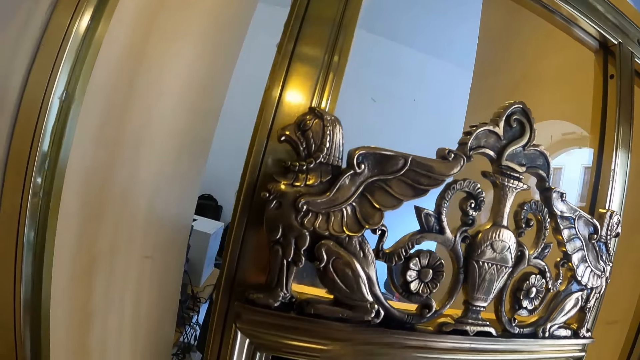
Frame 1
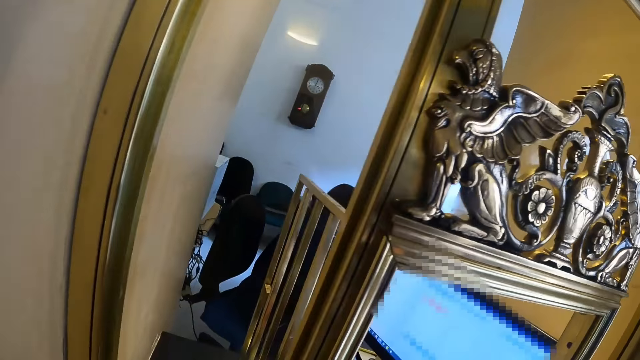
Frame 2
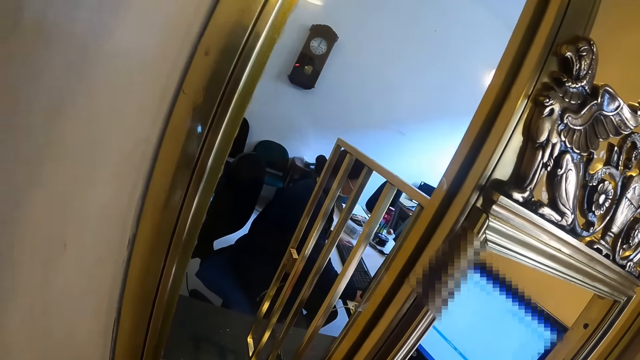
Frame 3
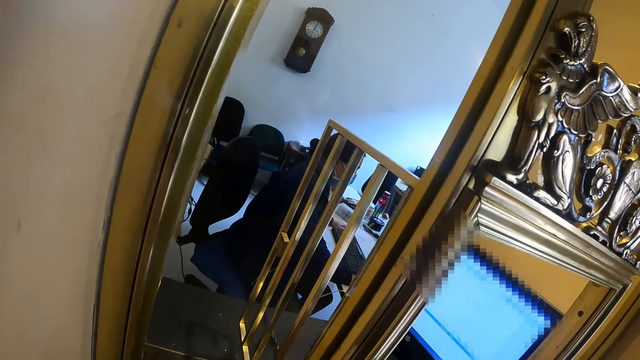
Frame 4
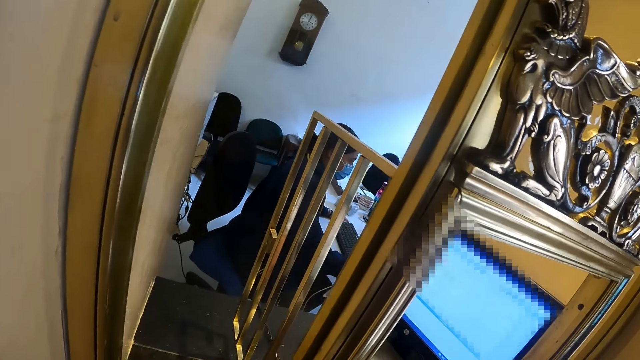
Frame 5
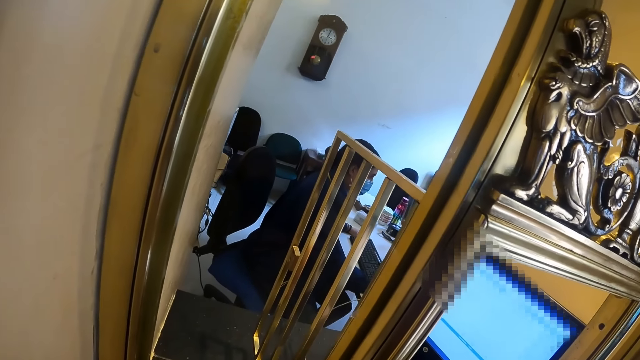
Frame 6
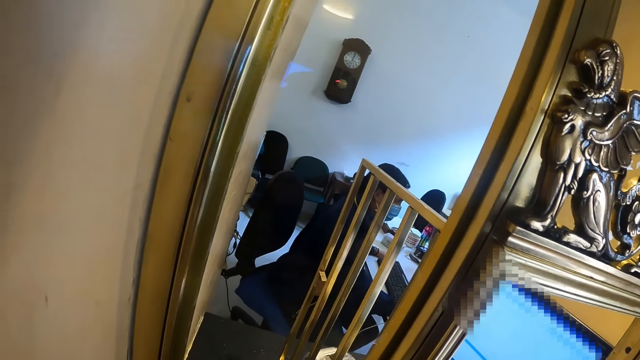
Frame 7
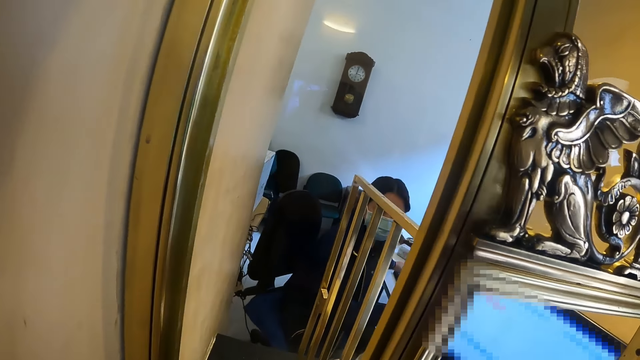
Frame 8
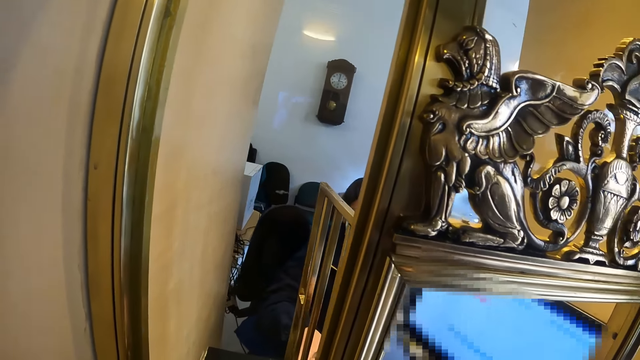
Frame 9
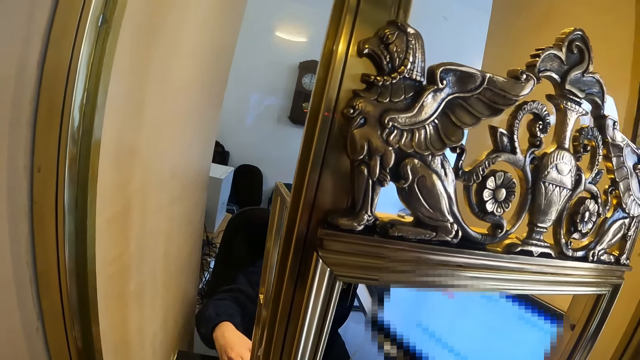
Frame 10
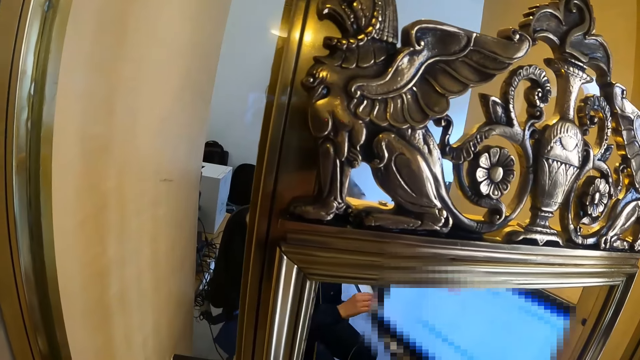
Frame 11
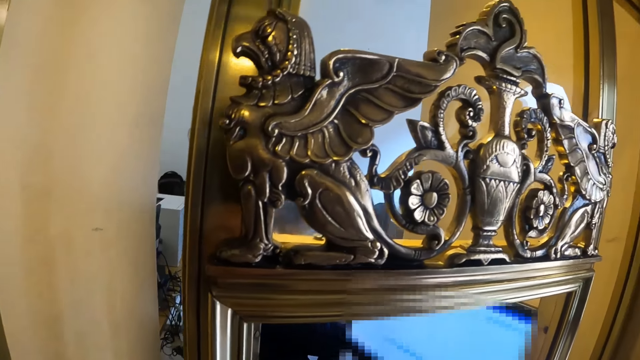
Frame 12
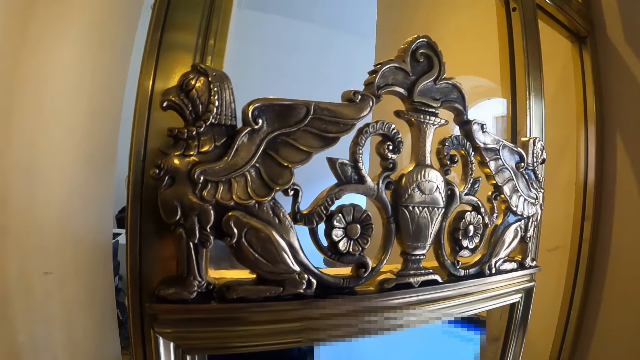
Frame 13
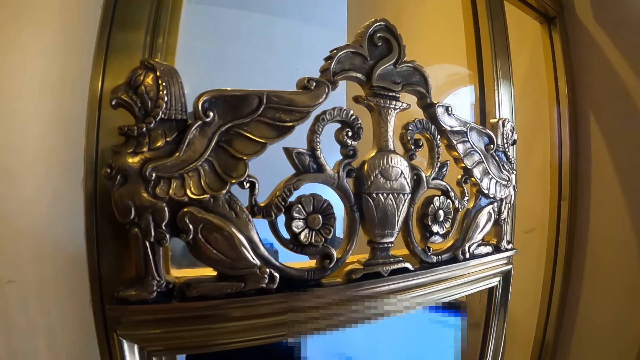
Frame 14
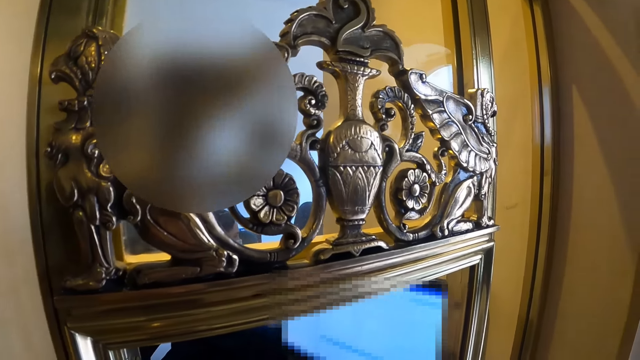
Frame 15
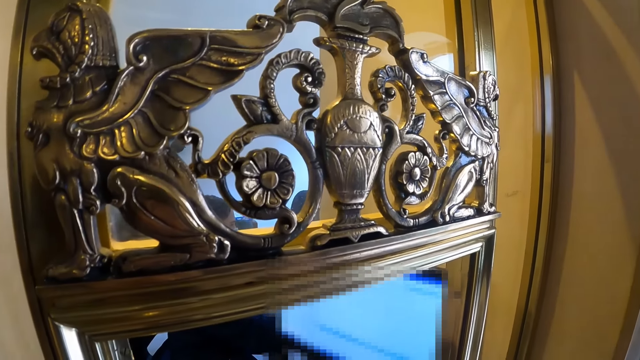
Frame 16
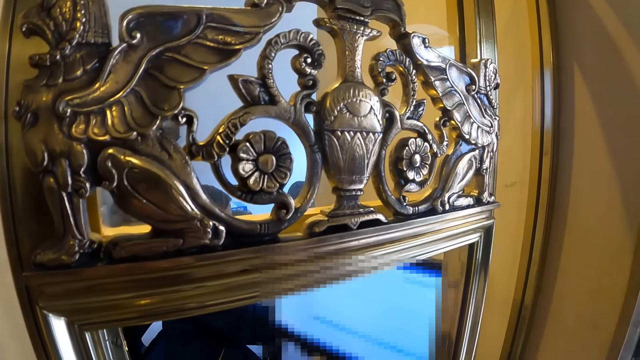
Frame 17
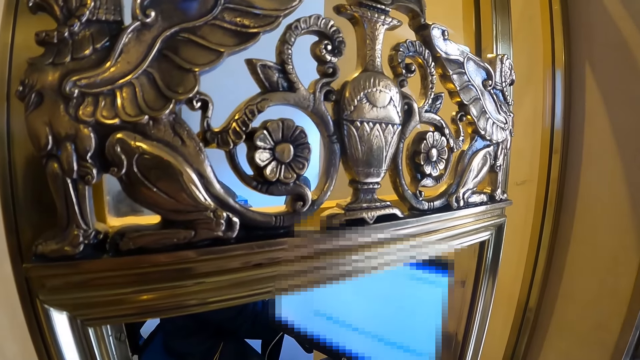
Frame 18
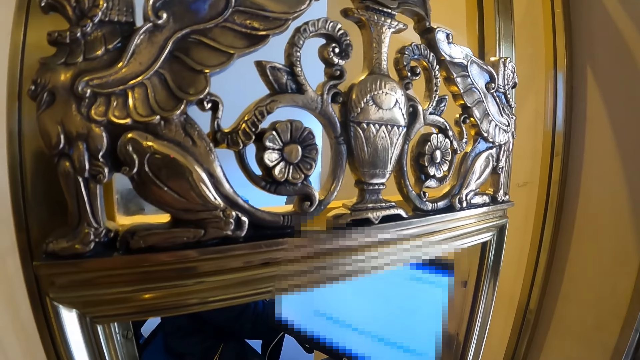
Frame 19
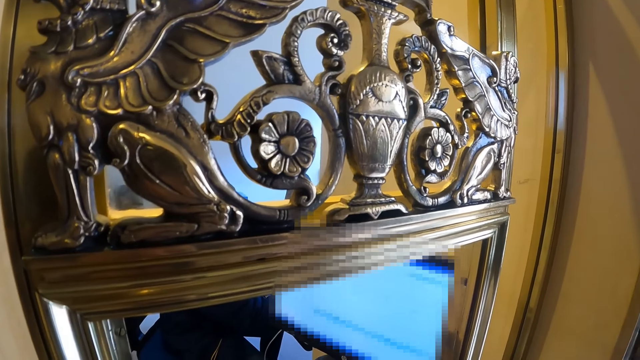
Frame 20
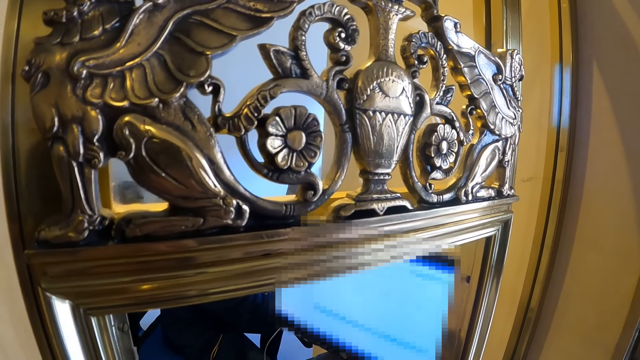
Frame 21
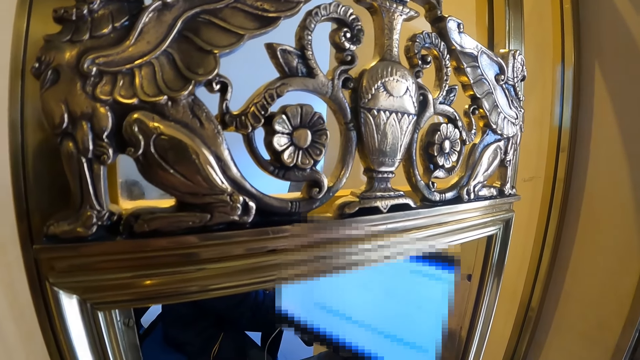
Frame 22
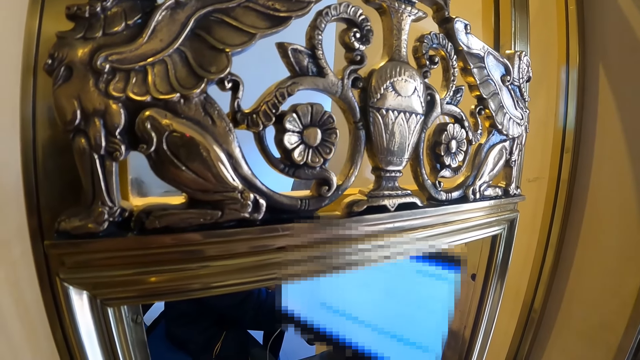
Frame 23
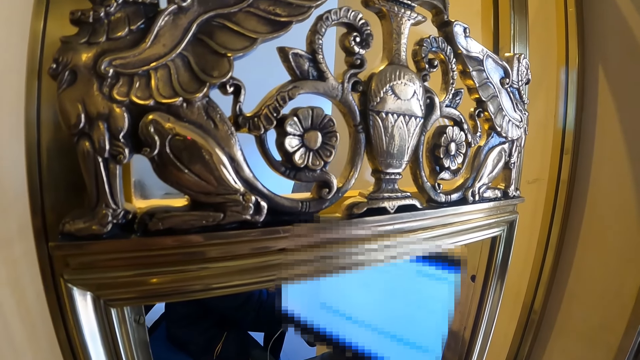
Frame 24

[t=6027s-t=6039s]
A person operates a computer.

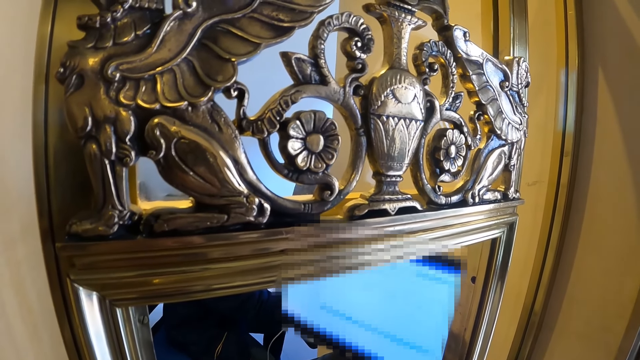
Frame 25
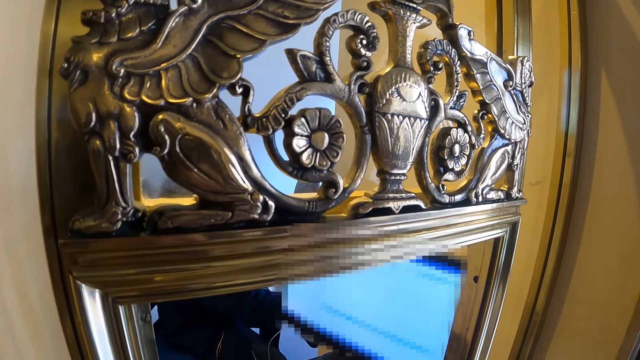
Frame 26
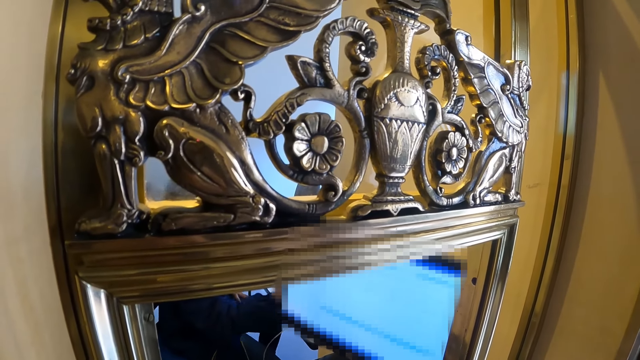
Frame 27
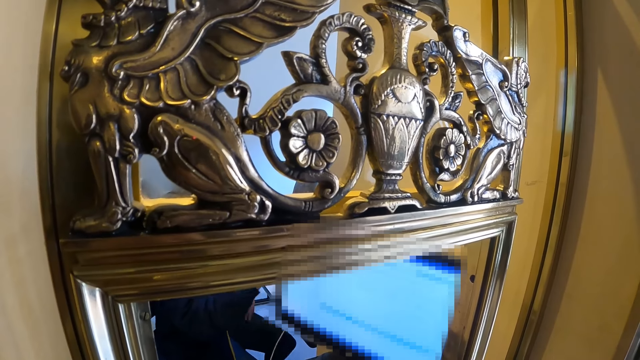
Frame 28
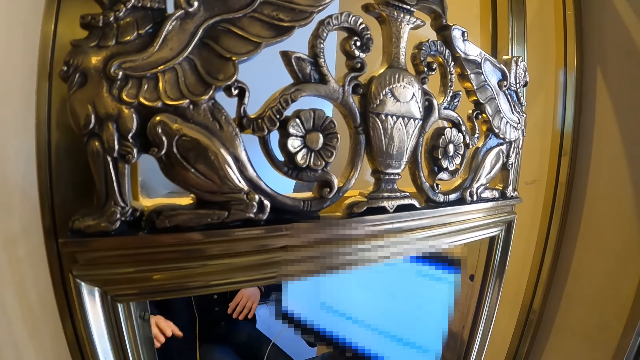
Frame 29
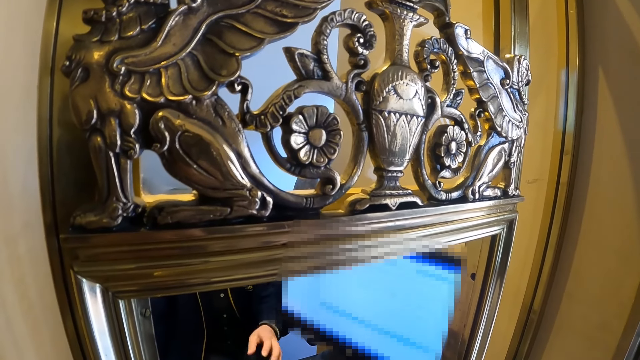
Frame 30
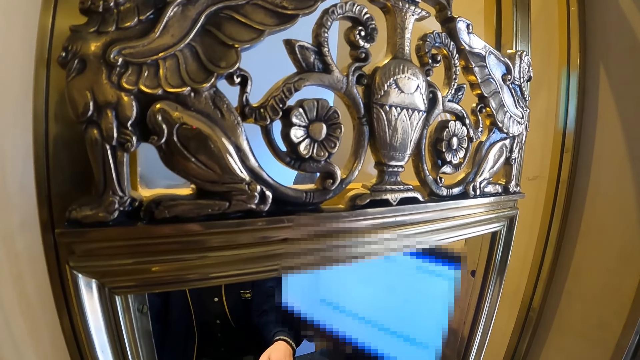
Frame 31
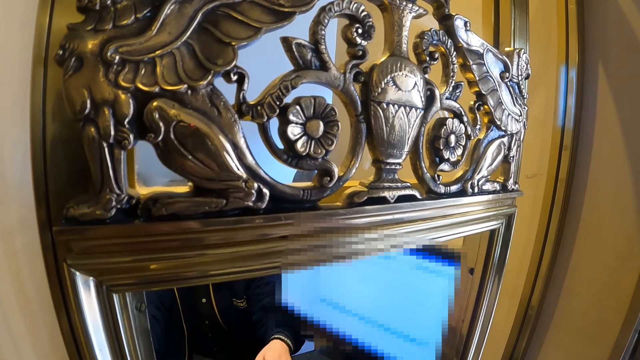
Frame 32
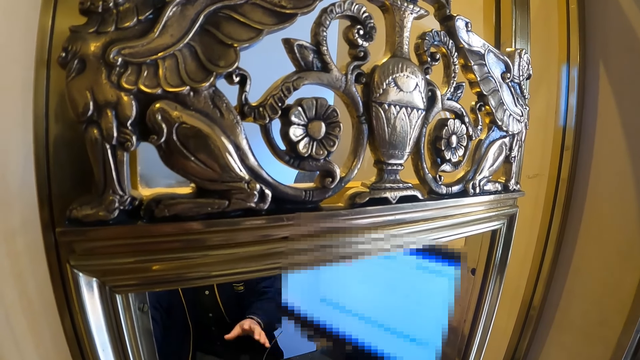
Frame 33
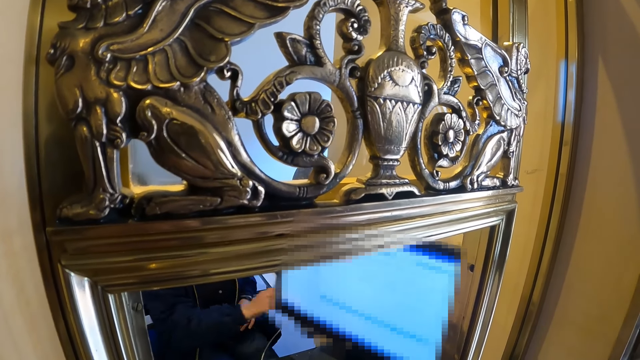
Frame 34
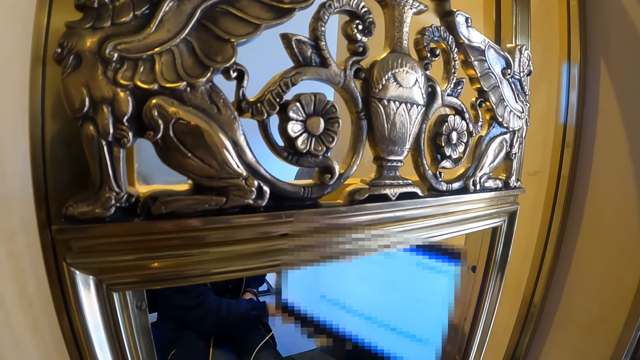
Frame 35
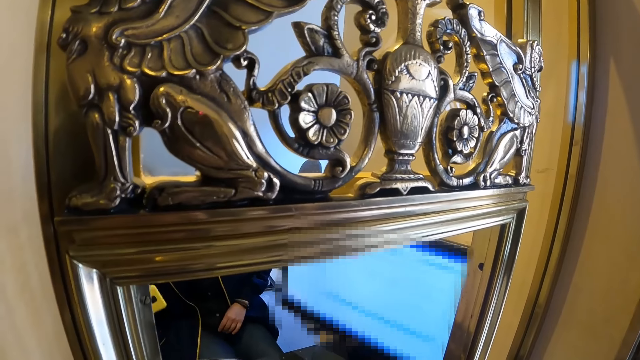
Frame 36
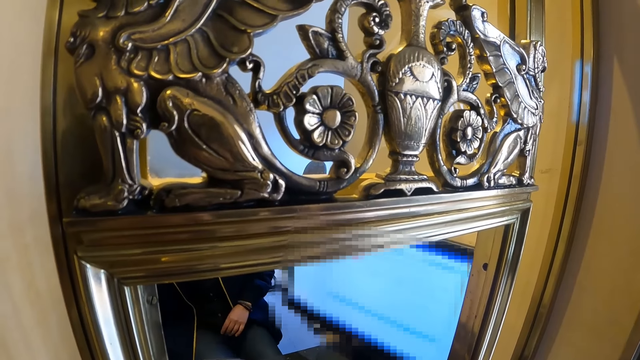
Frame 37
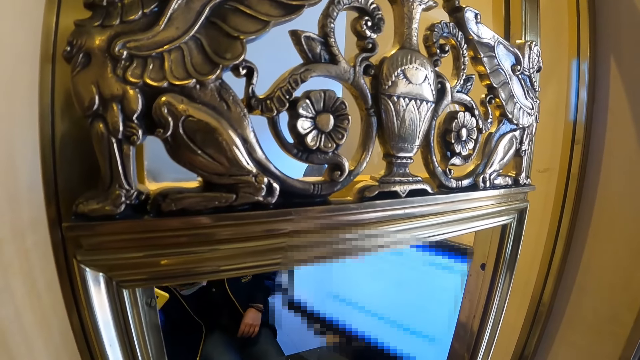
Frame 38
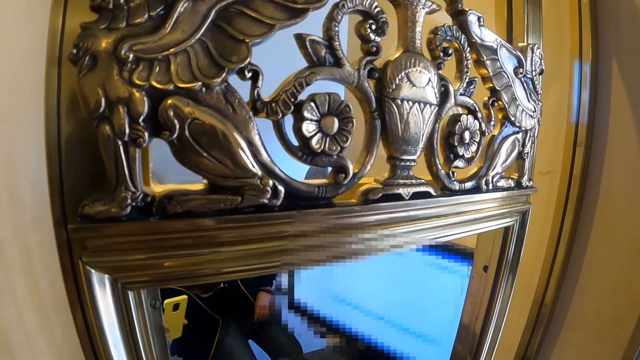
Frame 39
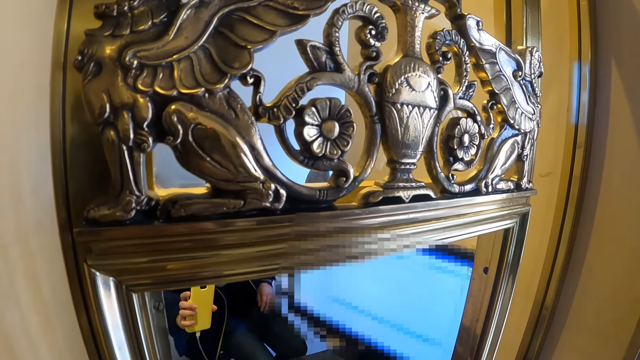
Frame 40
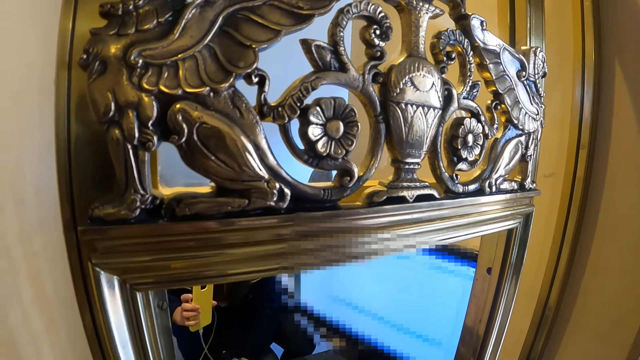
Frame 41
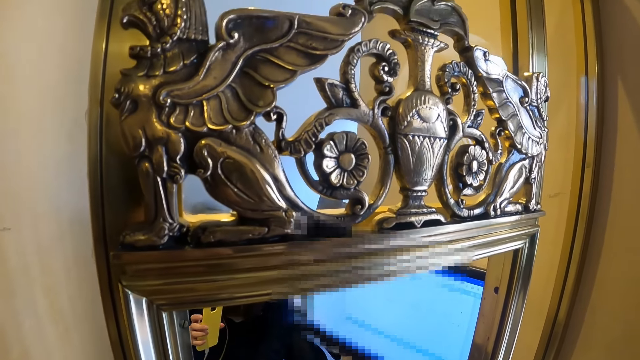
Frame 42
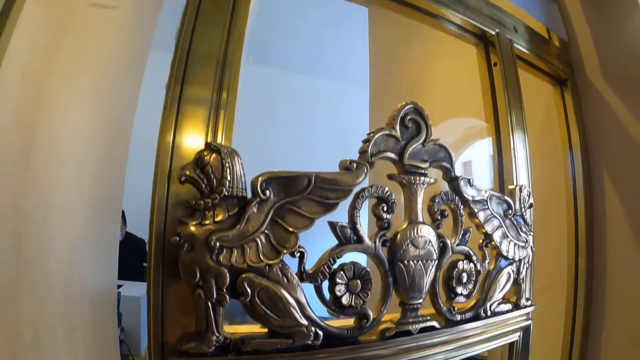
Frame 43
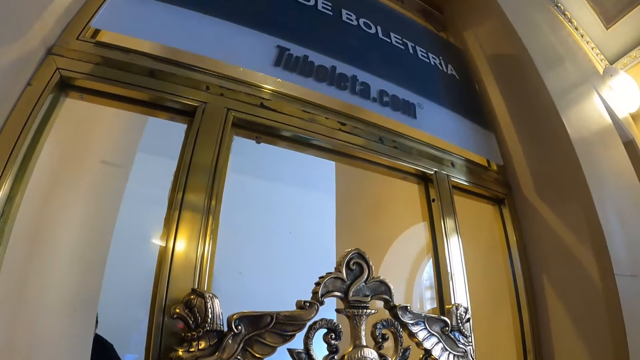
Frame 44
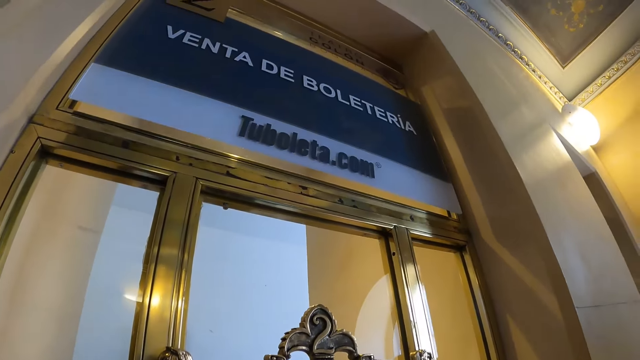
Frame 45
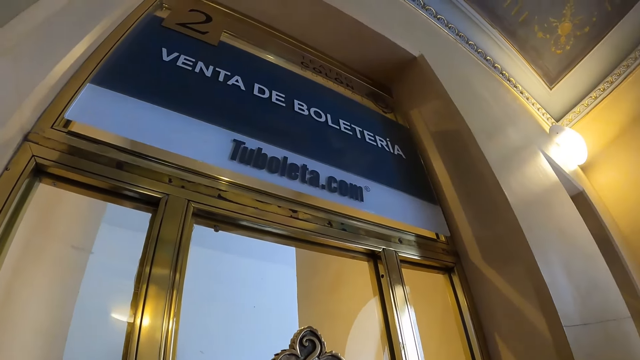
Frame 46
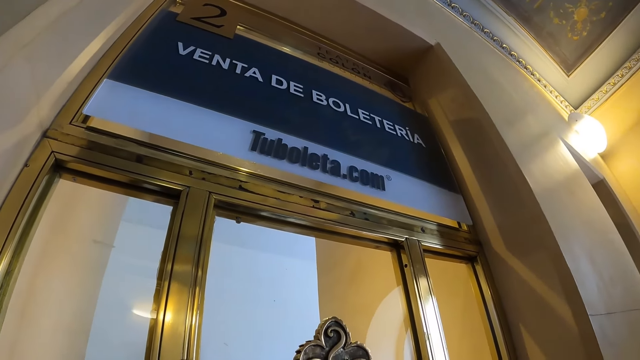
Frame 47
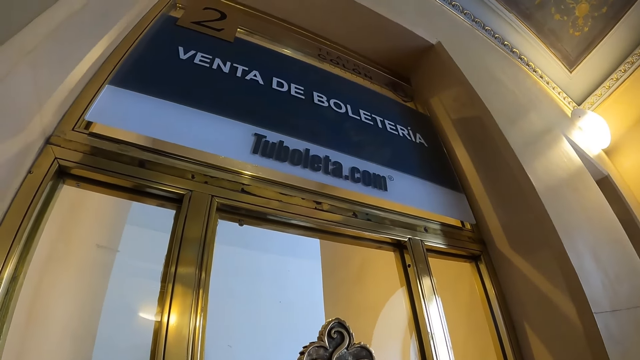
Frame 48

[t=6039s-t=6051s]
A cashier carries a smart phone. The camera wearer looks around the hall.
